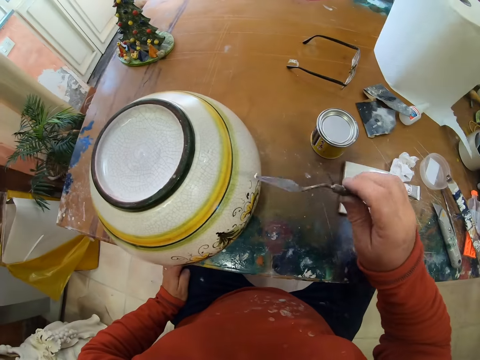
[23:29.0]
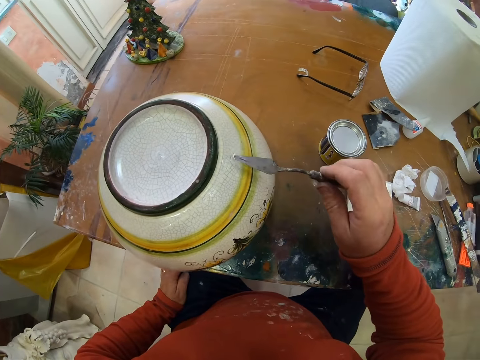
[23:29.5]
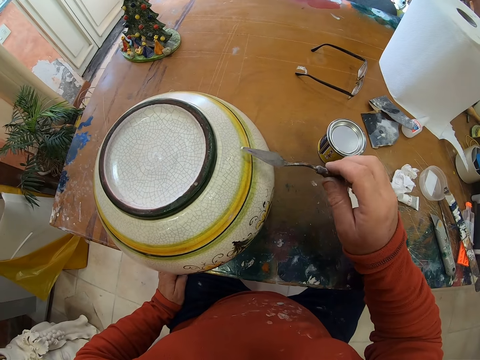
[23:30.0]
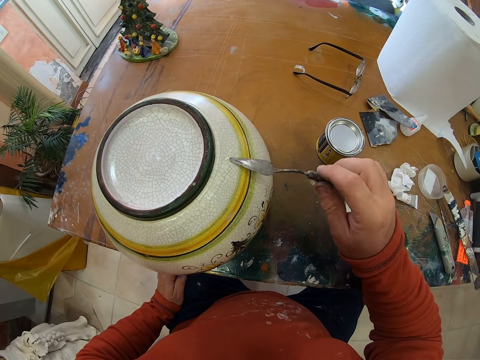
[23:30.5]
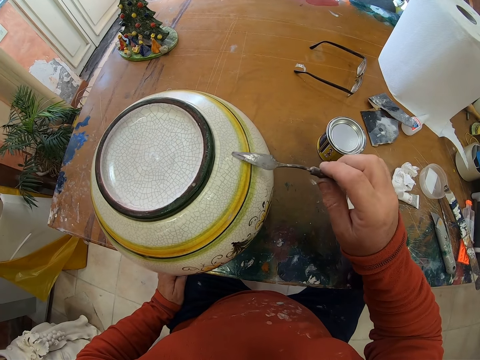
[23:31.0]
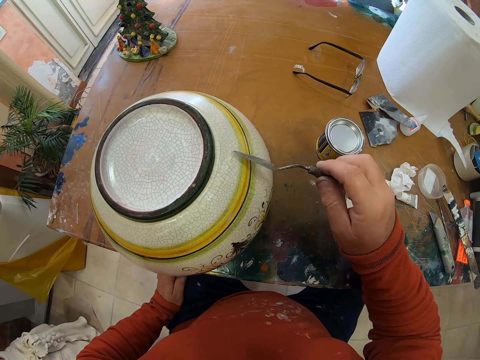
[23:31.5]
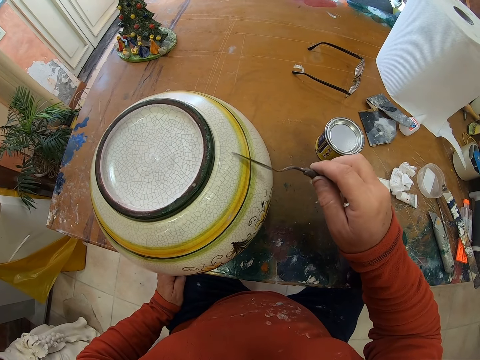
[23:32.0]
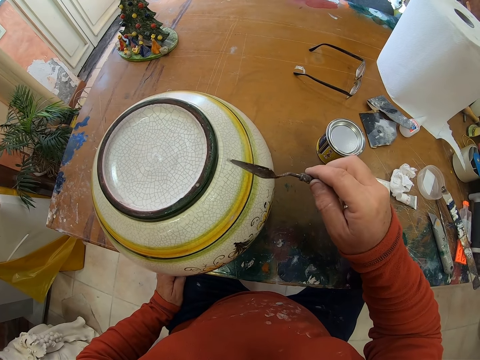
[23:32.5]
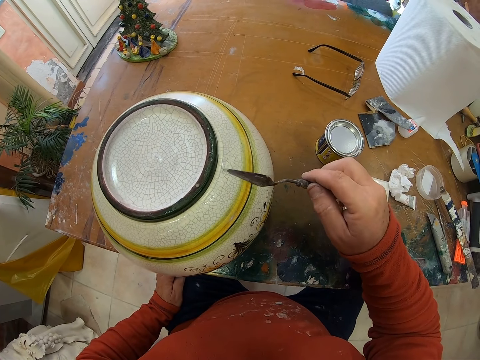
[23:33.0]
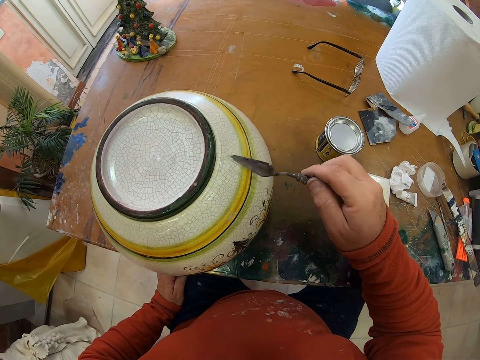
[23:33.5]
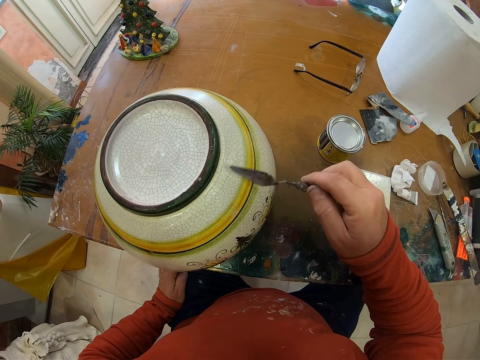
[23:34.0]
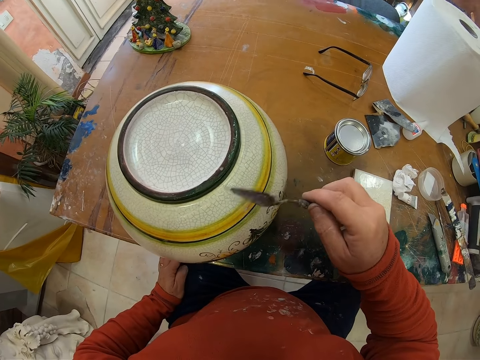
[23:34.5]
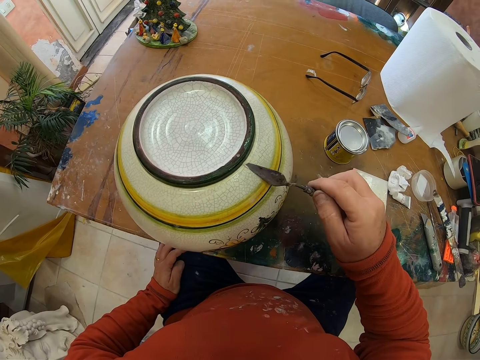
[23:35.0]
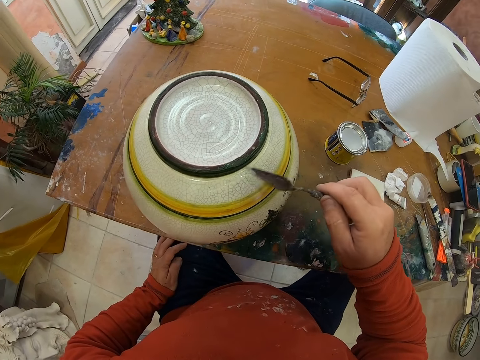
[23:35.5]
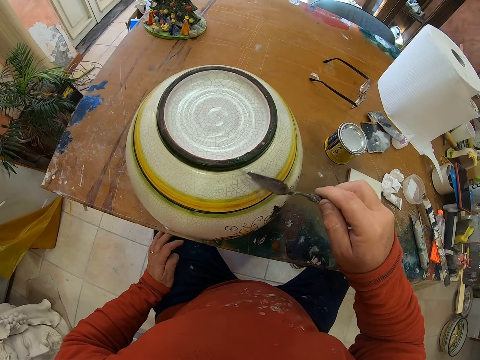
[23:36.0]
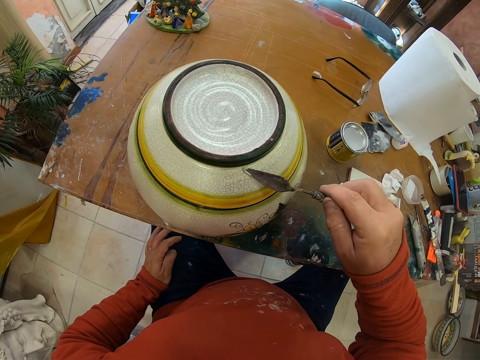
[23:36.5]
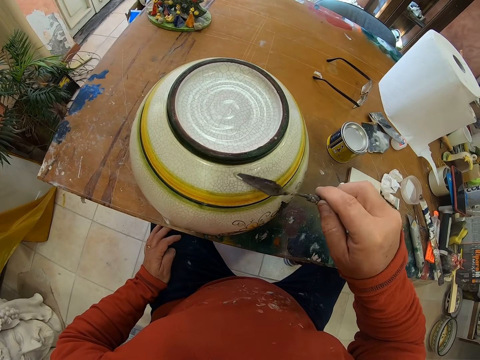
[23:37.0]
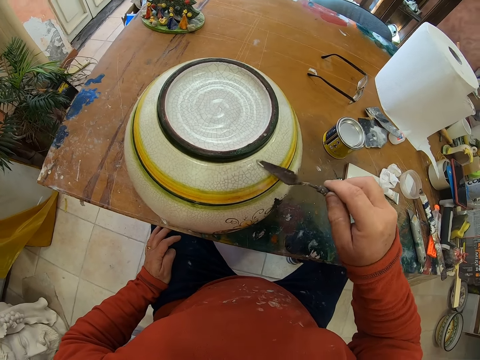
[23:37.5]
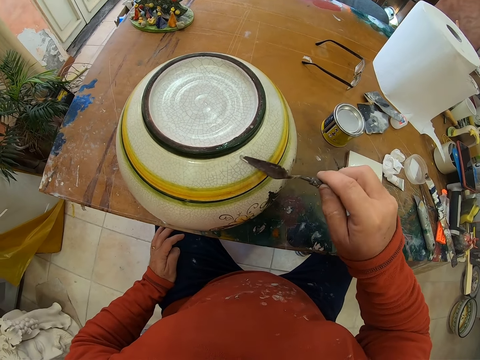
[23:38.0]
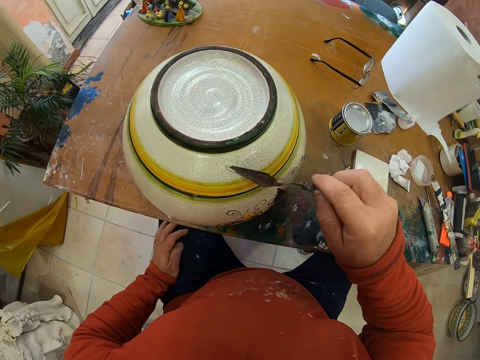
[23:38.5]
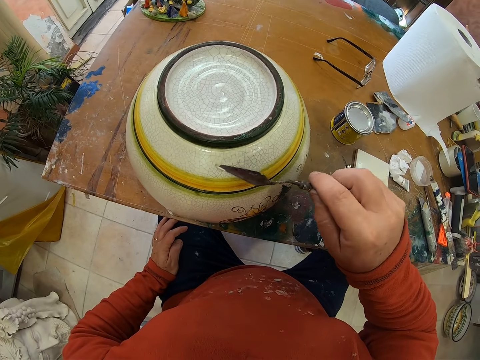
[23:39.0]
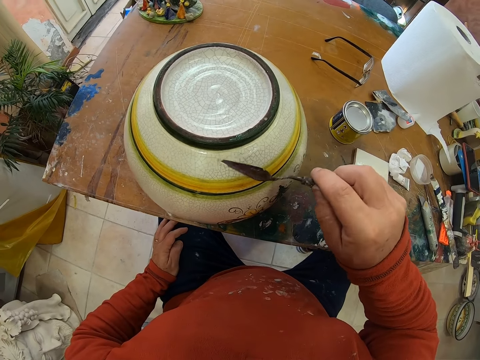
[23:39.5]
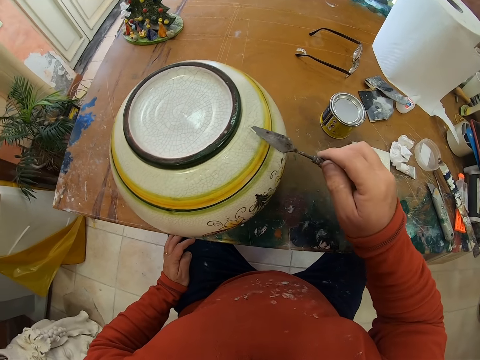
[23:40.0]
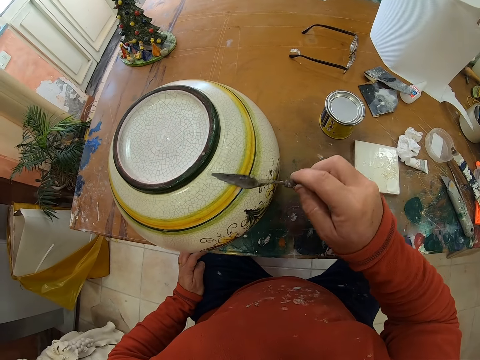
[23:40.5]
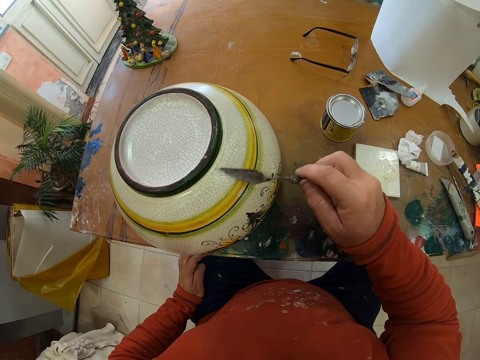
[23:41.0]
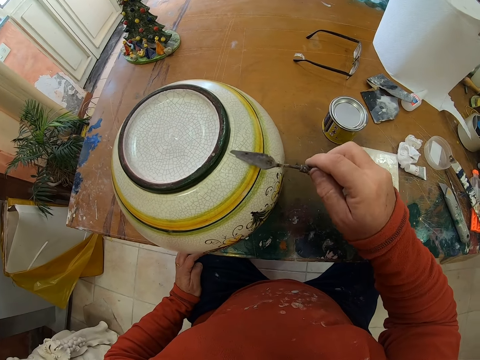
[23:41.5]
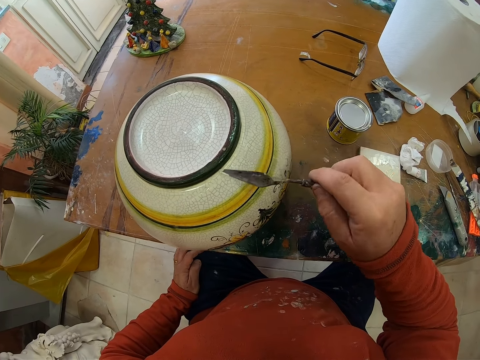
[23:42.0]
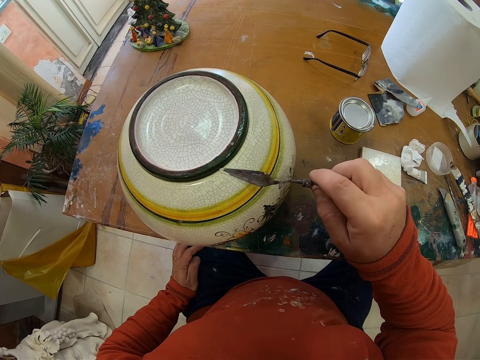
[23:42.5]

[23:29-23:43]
The camera wearer picks paint with a trowel. They paint the vase with the trowel.

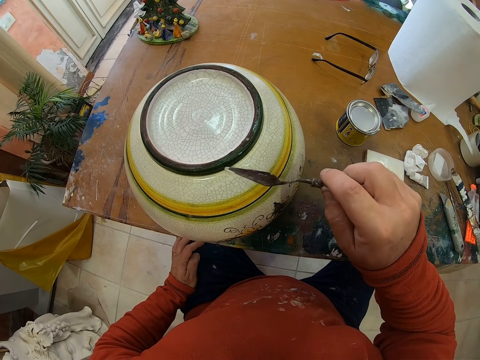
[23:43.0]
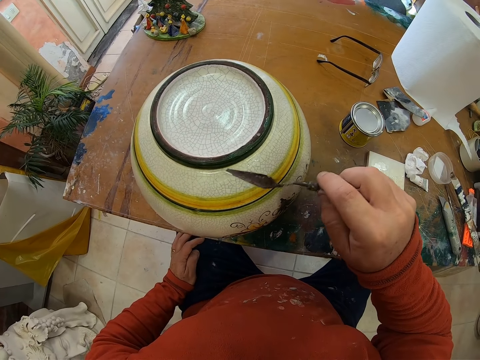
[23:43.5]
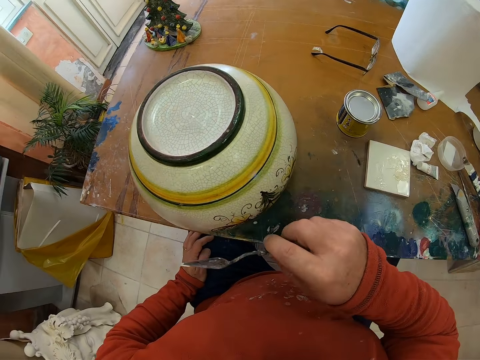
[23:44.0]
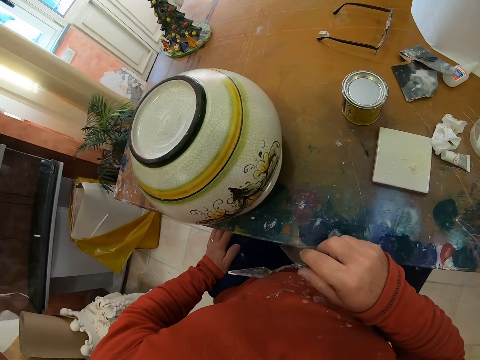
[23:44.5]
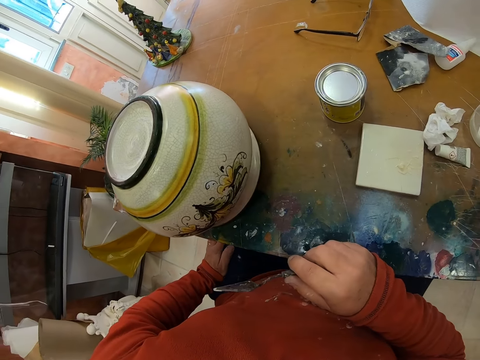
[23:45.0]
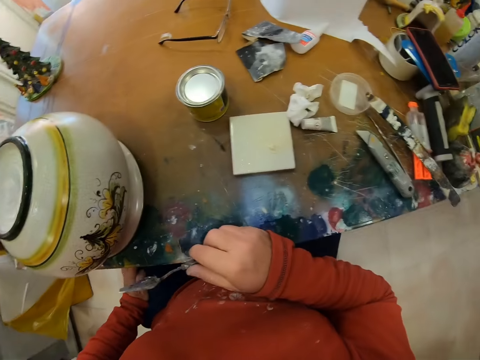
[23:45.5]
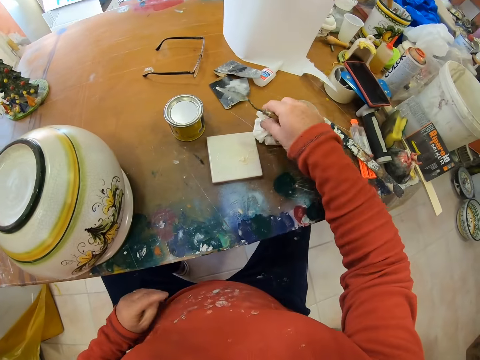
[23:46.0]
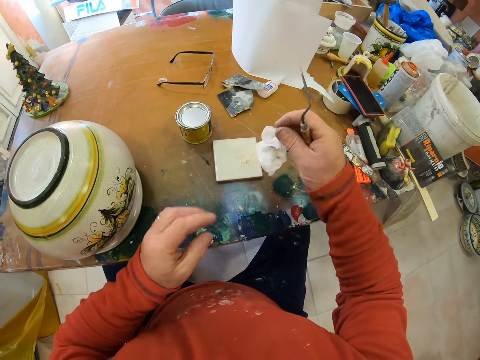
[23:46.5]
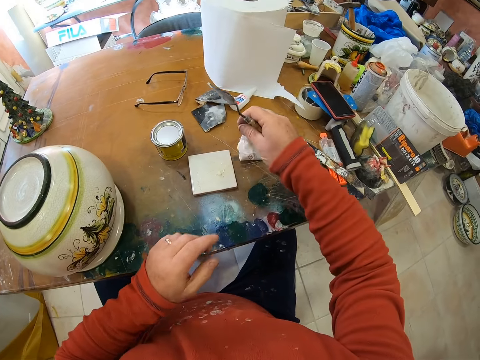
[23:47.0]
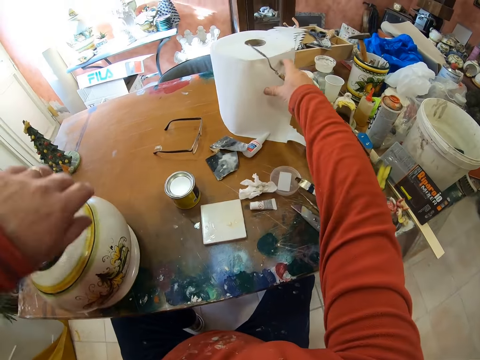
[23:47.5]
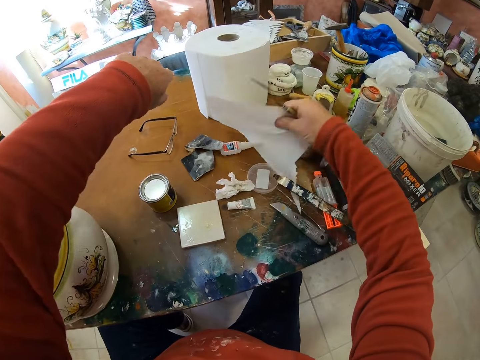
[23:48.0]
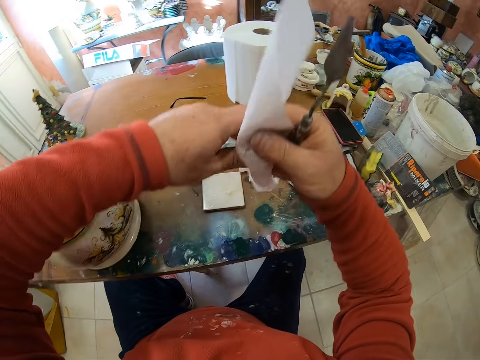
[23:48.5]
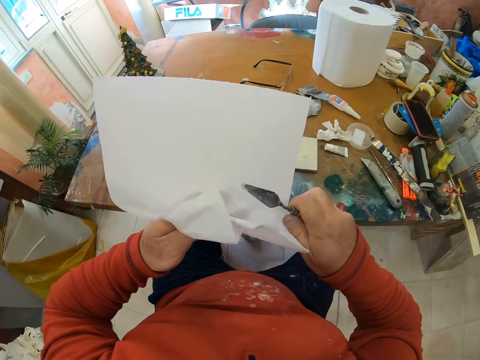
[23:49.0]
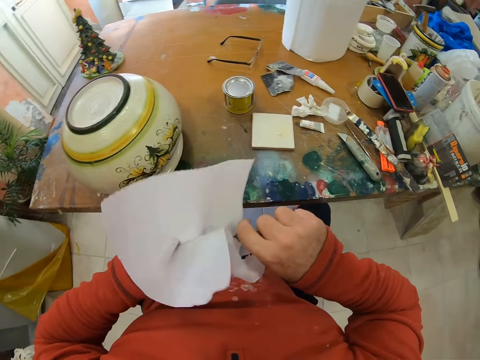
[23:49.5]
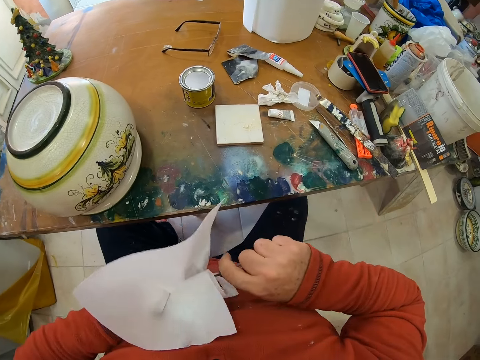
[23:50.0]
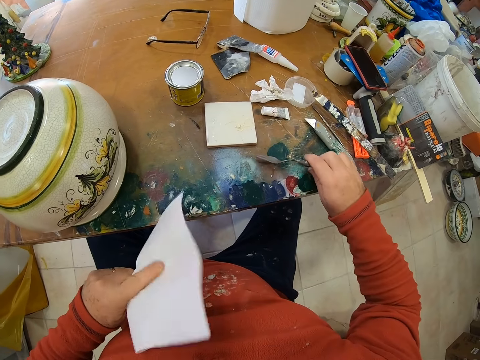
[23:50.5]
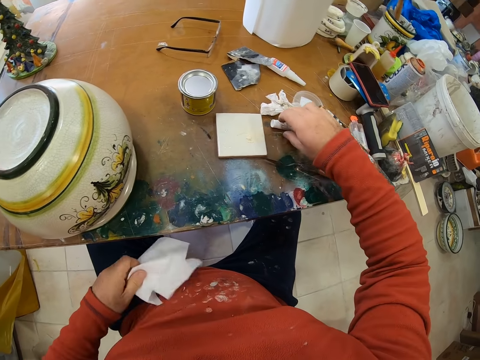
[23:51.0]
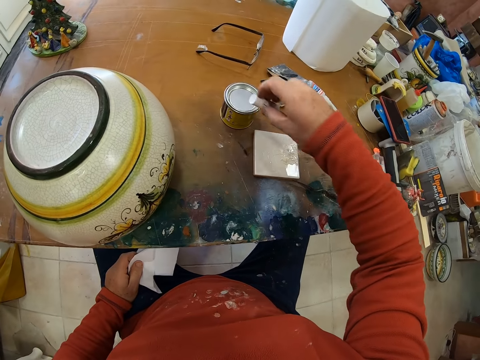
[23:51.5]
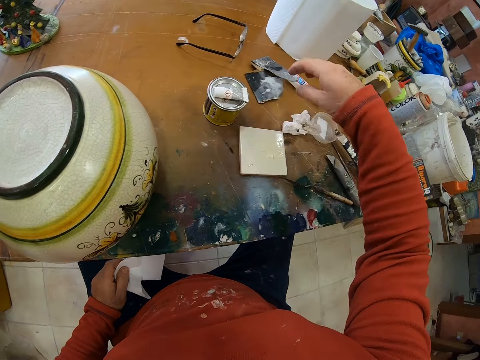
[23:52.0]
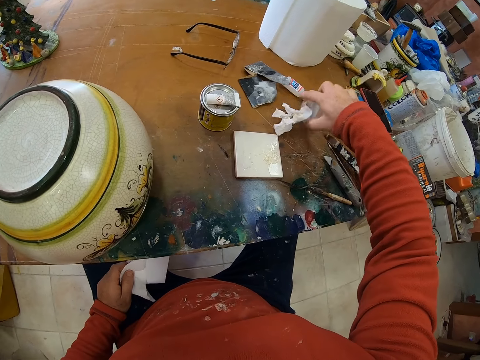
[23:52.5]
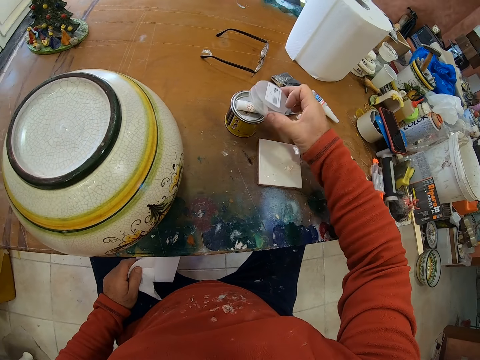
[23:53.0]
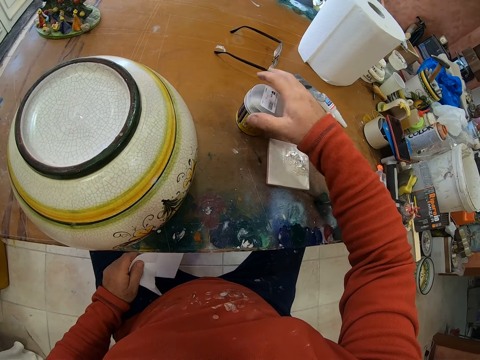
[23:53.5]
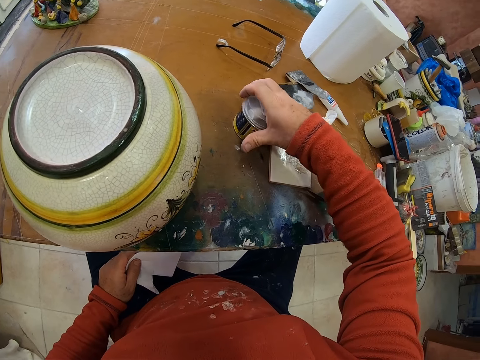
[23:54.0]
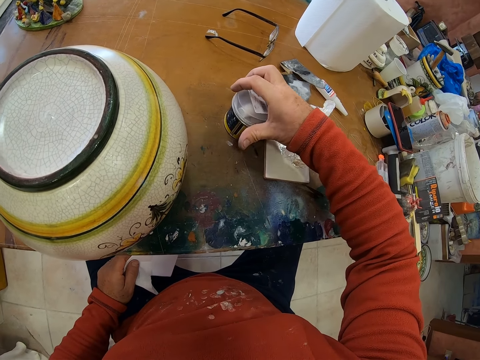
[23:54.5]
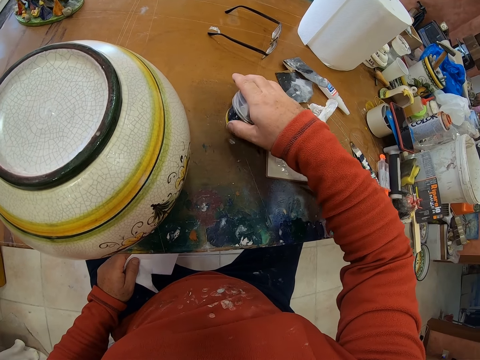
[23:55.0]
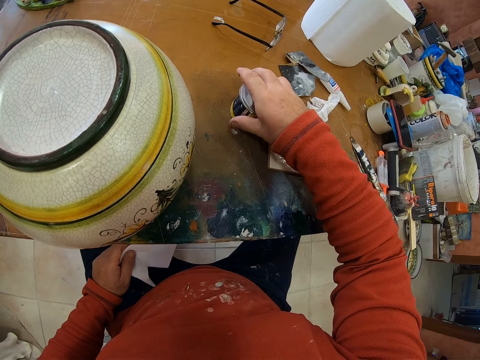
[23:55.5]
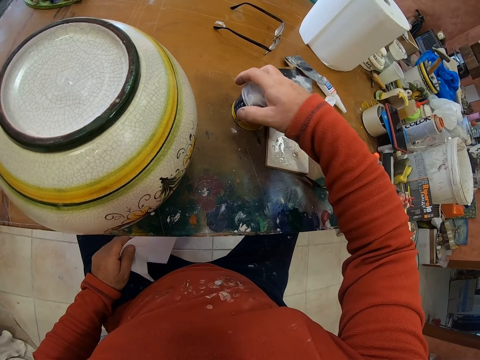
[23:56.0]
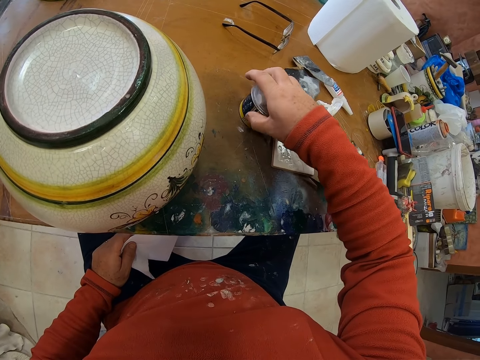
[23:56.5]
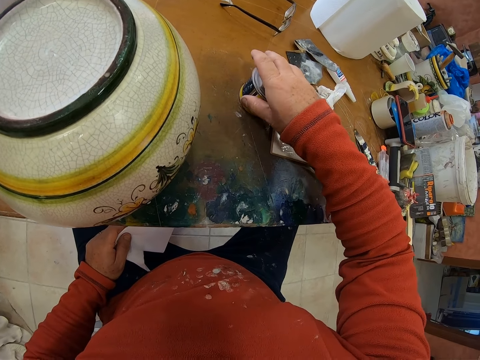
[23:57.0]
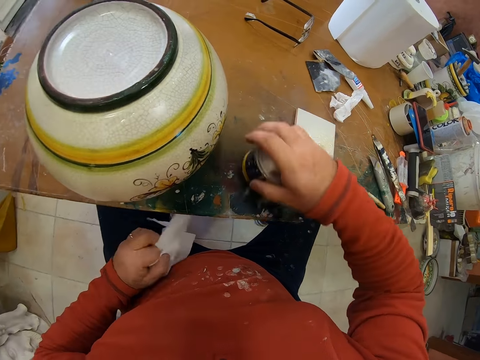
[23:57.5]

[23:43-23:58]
The camera wearer holds the trowel with the right hand. They pick up a wiping tissue with the right hand. They drop the tissue on the table with the right hand. They cut the tissue from the roll with the right hand. They hold the tissue with the left hand. They wipe the trowel with the tissue. They drop the trowel with the right hand on the table. They pick up a container from the table with the right hand. They place the container on top of the paint. They pick up a lid with the right hand. They cover the paint with the lid. They press the container. They move the paint with the right hand. They tighten the paint lid with the right hand.
